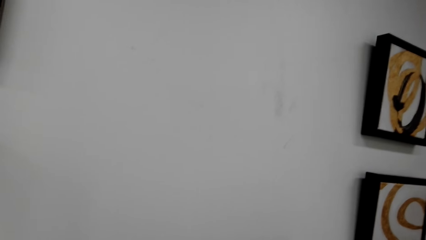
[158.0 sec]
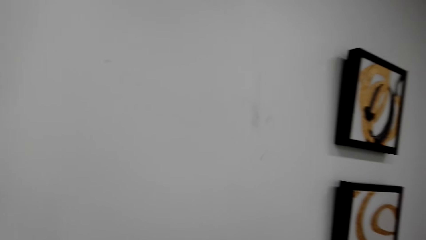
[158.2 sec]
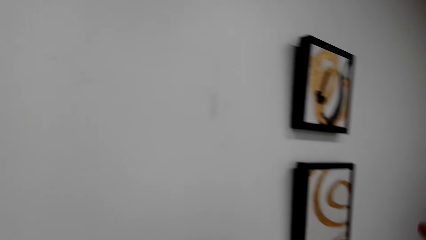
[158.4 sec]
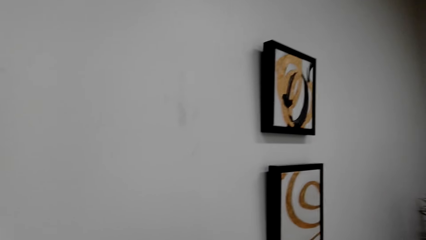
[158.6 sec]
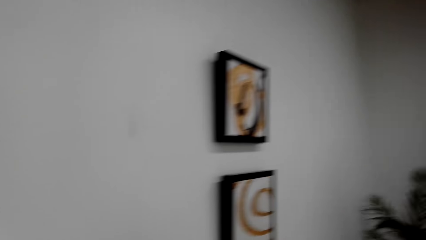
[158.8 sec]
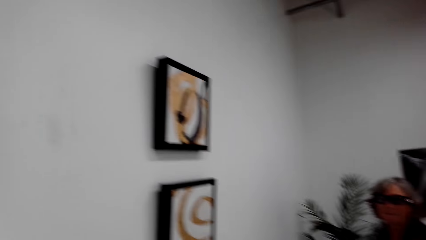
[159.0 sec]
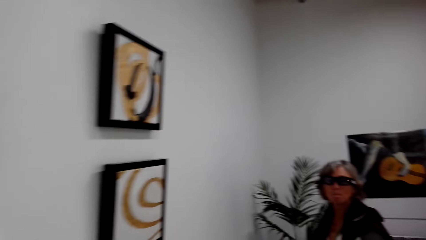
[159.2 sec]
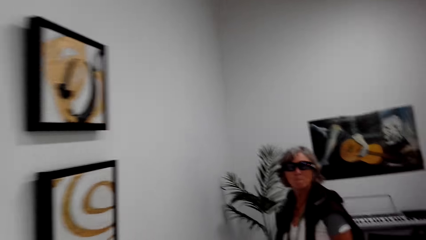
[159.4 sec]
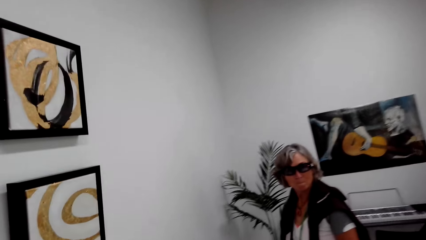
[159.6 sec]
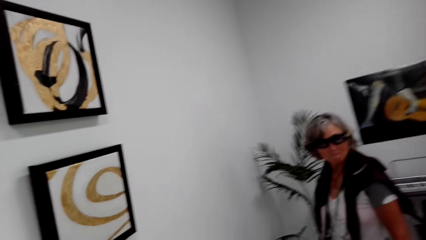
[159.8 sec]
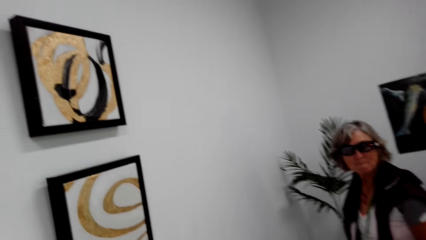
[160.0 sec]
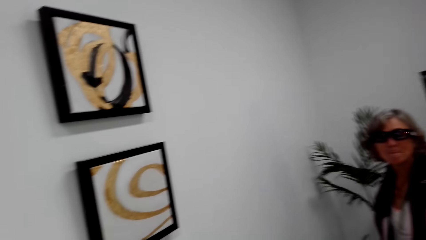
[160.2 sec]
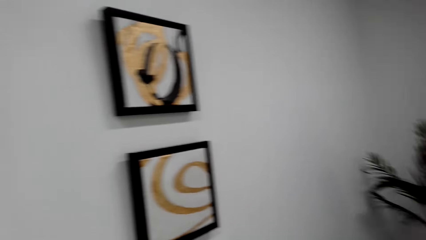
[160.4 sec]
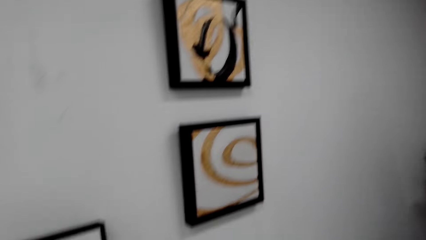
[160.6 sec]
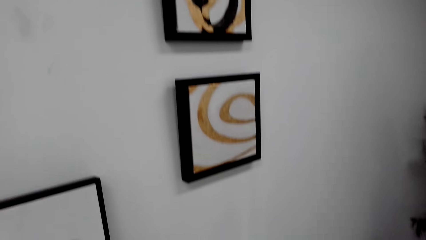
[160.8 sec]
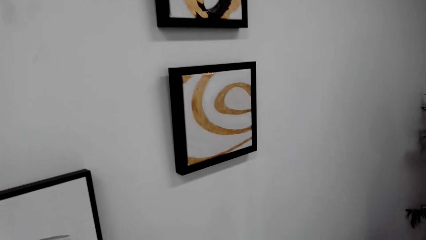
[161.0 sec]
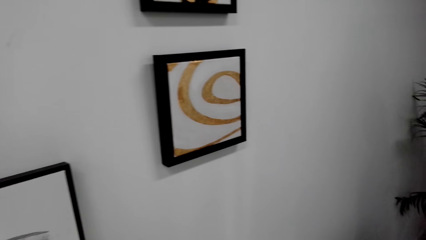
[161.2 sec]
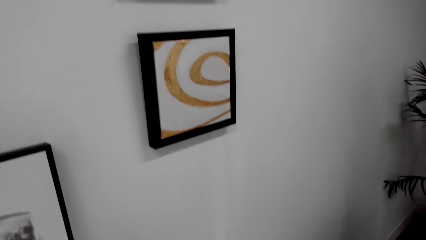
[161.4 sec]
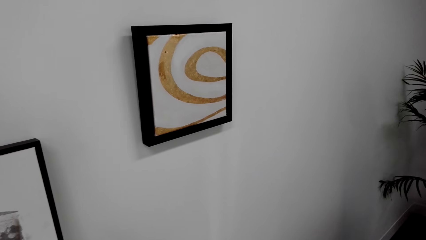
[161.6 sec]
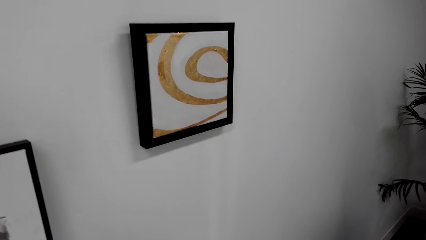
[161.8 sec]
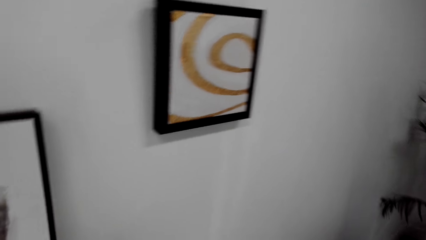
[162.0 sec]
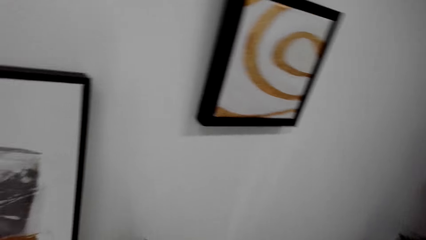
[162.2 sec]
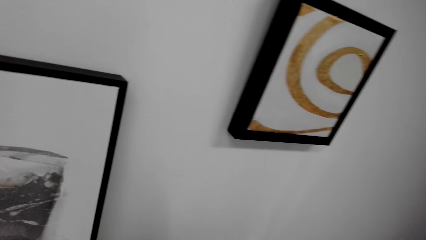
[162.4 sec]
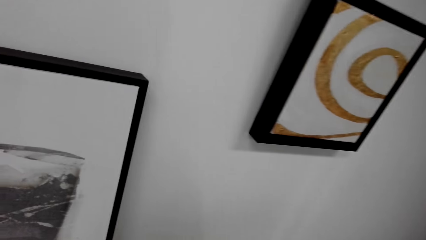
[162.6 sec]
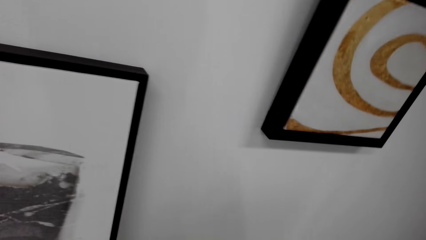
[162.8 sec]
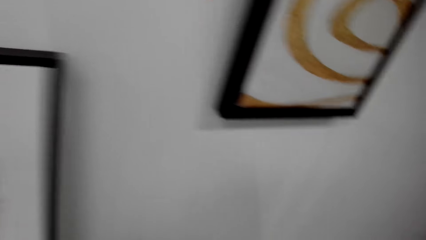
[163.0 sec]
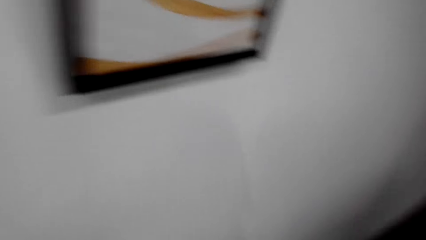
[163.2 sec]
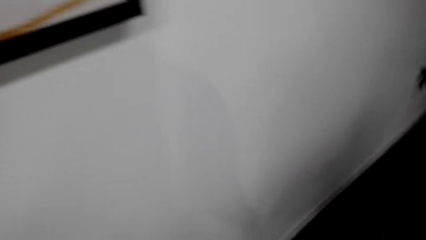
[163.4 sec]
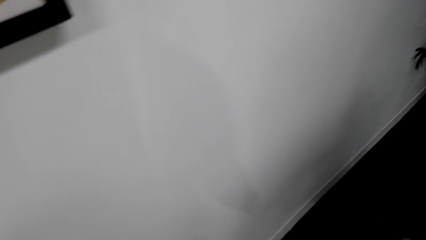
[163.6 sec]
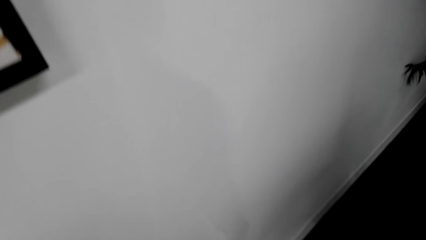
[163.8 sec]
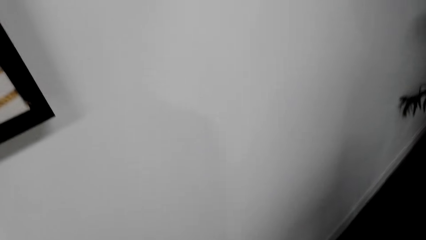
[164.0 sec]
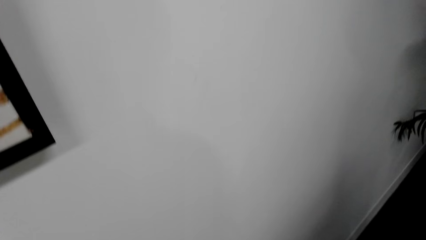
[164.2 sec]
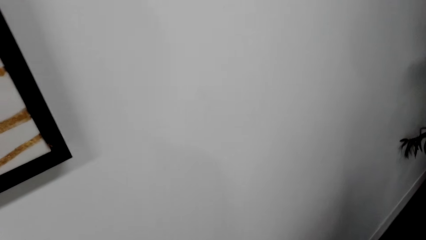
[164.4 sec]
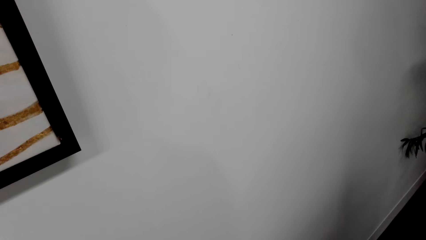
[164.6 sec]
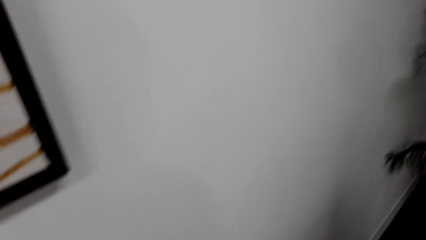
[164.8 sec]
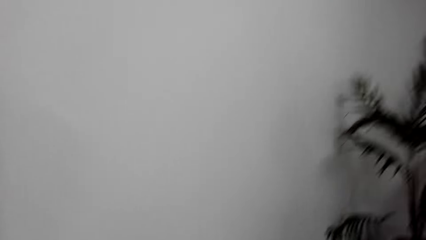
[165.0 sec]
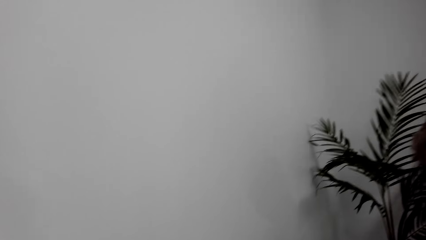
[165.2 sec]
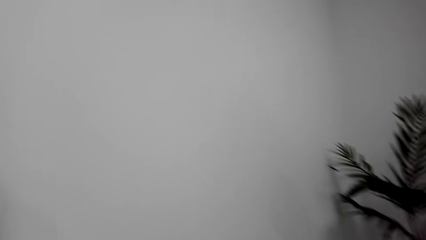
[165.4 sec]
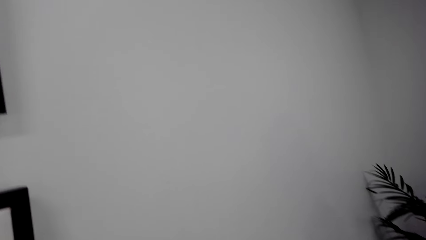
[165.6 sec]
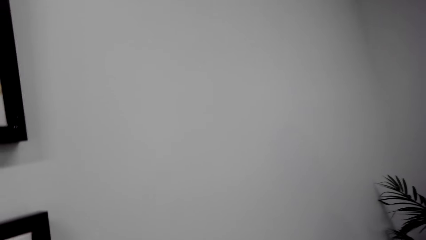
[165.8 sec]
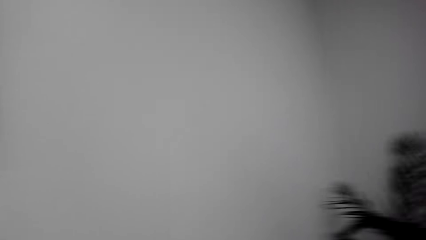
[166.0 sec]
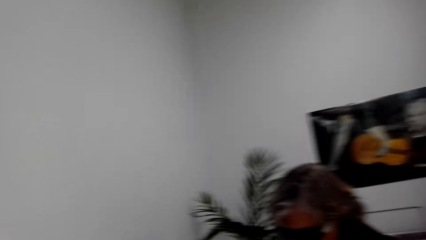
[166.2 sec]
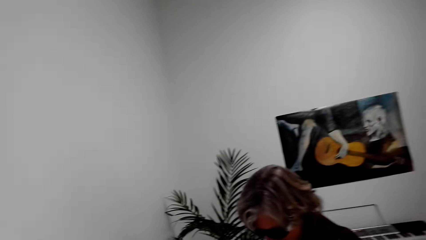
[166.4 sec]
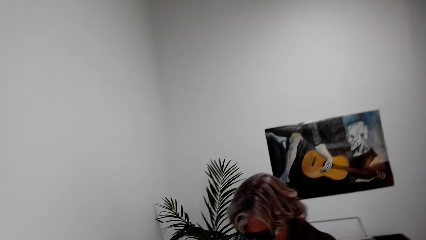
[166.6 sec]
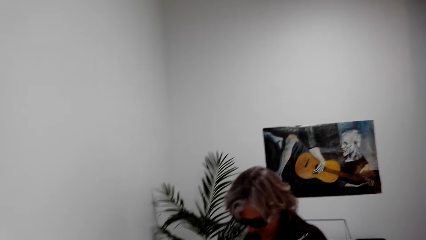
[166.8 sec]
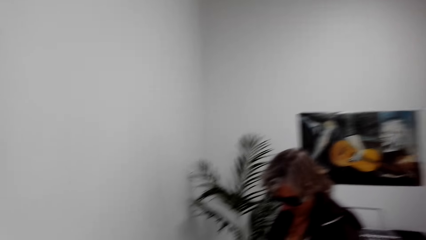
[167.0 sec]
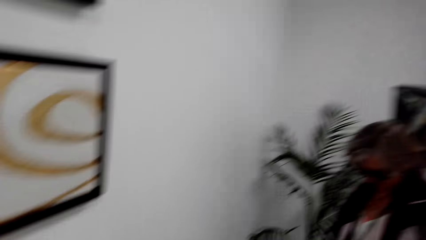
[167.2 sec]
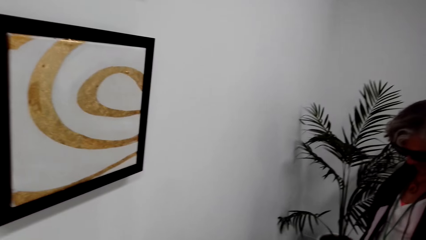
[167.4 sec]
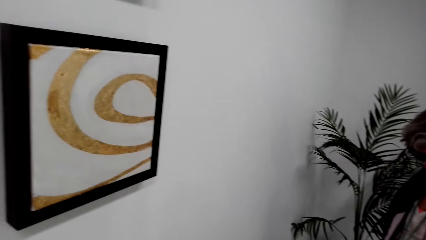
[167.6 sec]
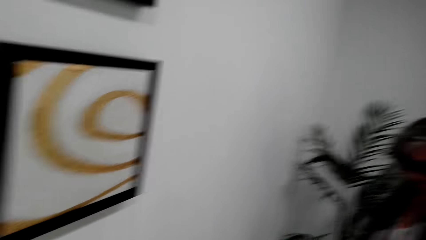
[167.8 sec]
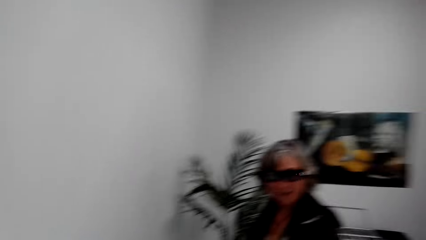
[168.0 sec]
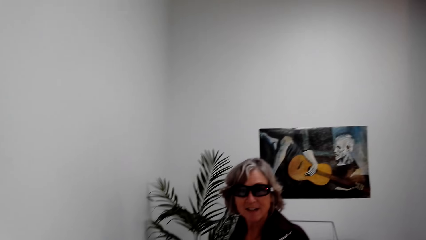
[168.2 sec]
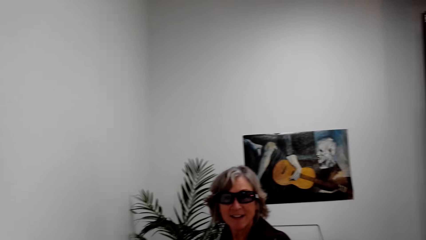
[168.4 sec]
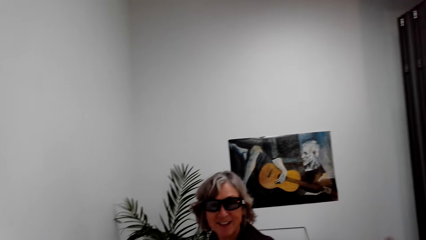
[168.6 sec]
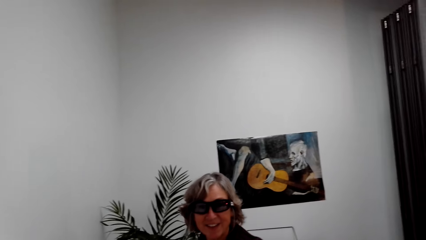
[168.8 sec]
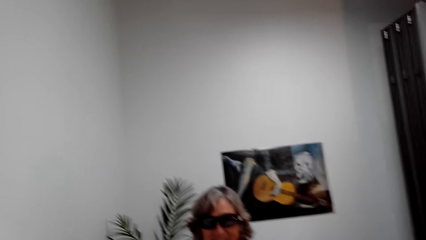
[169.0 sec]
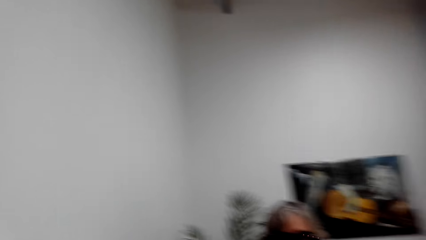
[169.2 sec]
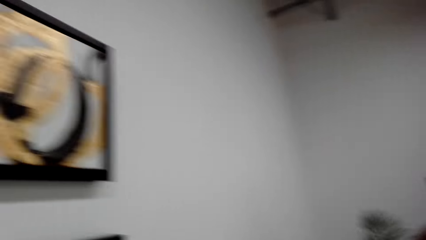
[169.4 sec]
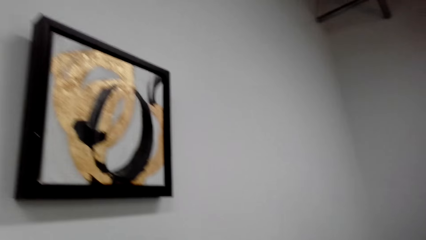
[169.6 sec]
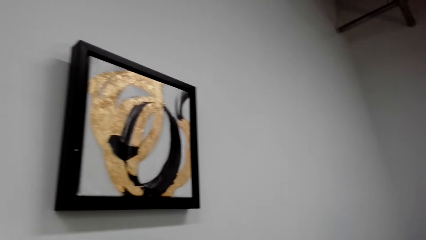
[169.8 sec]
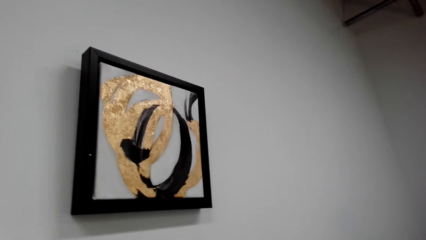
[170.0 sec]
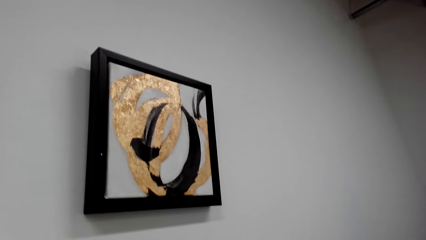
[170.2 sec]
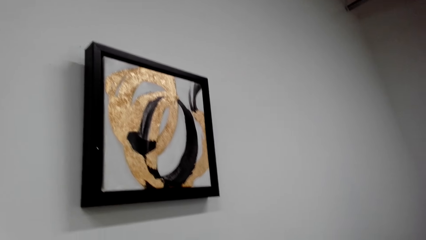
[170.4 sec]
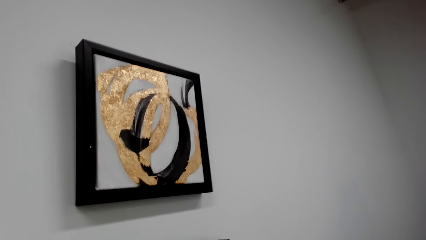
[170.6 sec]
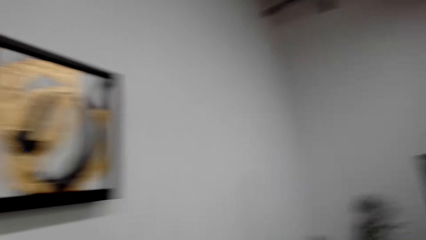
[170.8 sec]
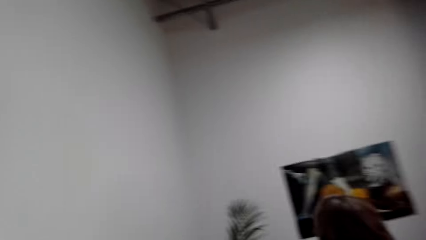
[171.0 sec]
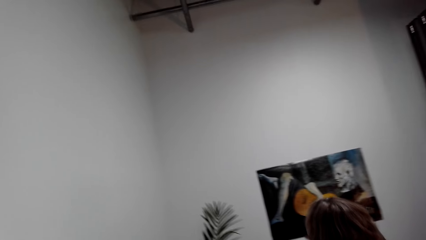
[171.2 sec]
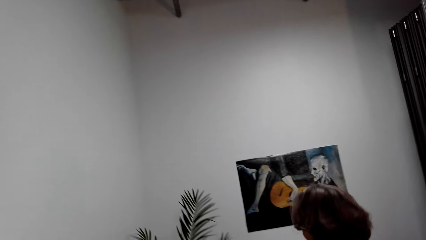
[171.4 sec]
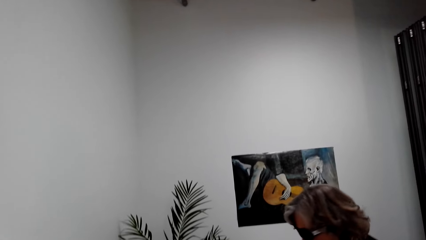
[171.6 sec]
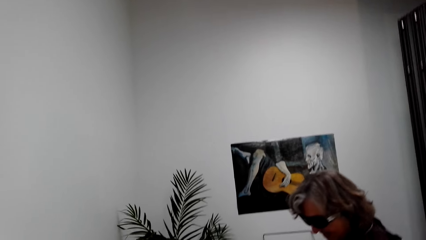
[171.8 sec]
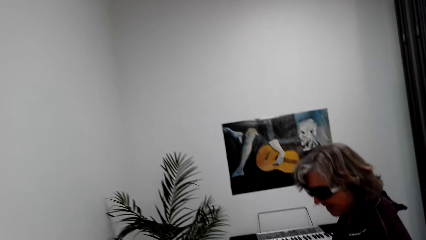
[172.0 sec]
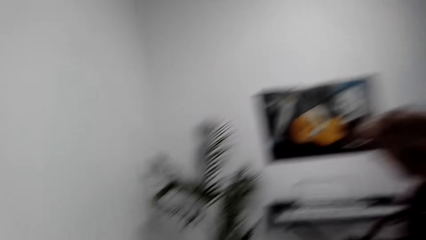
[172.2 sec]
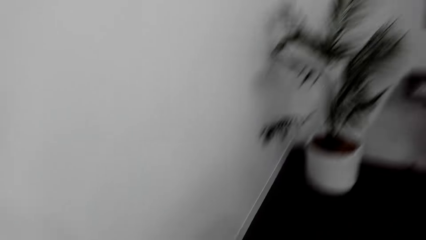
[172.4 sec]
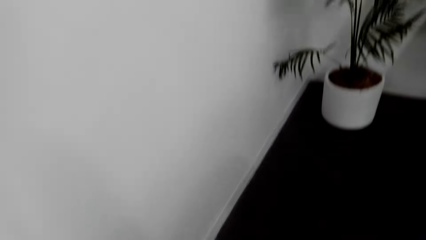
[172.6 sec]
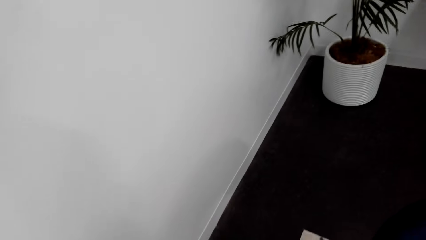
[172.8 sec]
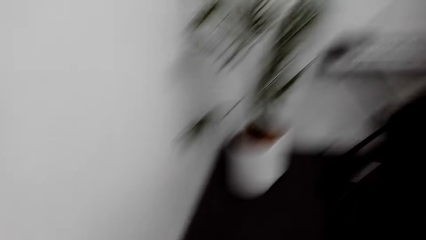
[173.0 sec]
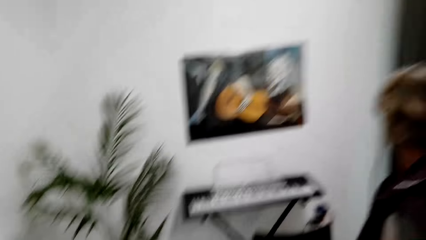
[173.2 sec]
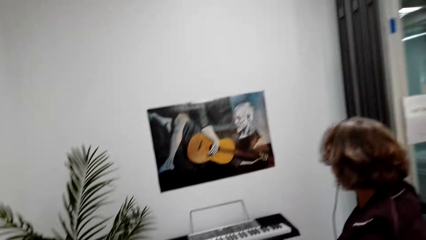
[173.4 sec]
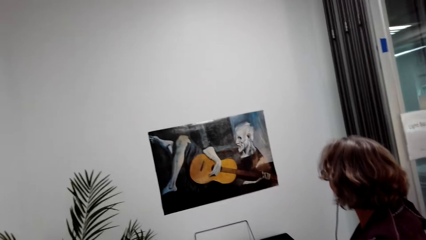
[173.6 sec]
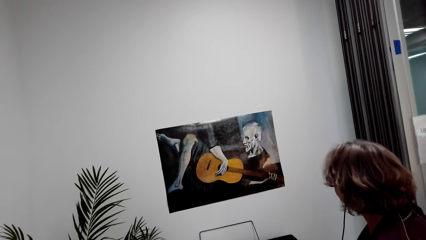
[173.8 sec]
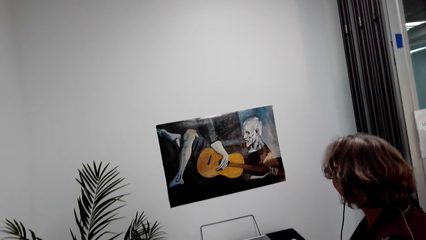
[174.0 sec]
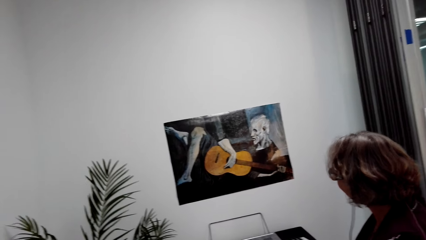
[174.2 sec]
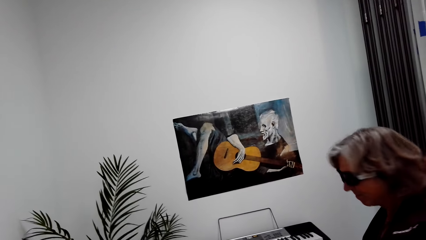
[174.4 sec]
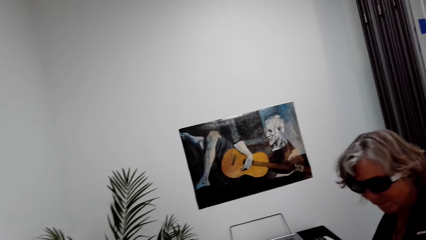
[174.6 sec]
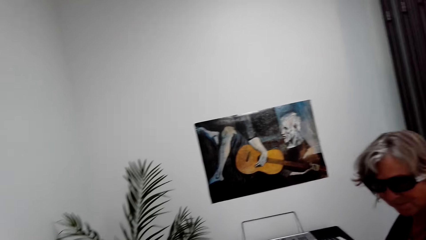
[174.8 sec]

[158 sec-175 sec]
The camera wearer looks at a lady. They look at a picture frame. The lady moves around. The camera wearer talks with the lady.
